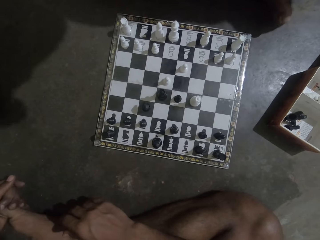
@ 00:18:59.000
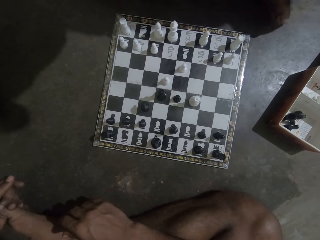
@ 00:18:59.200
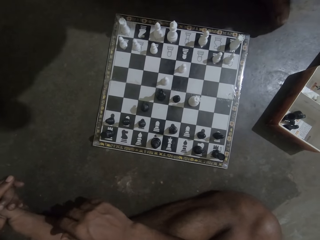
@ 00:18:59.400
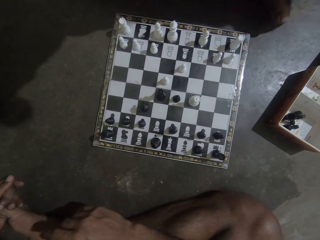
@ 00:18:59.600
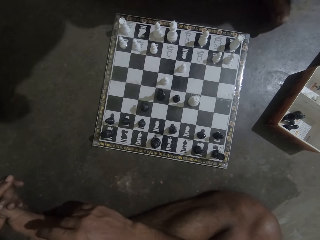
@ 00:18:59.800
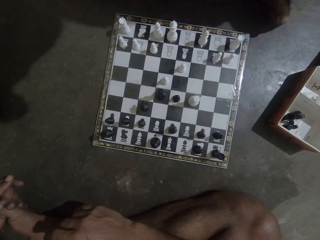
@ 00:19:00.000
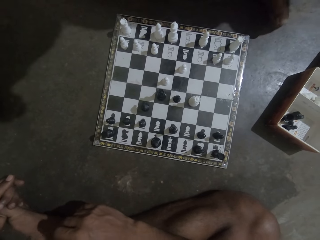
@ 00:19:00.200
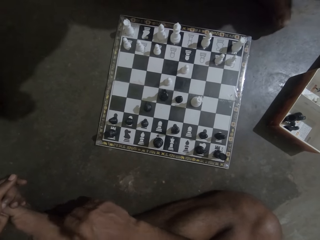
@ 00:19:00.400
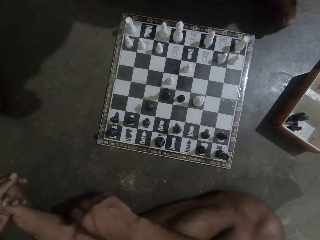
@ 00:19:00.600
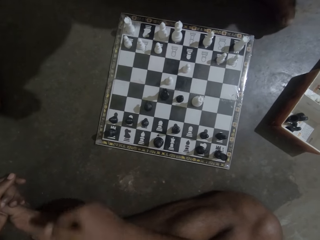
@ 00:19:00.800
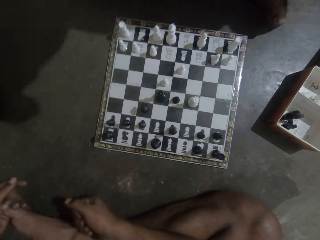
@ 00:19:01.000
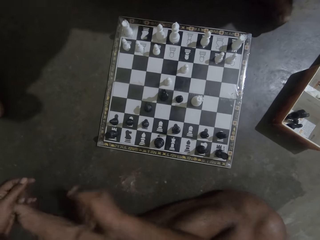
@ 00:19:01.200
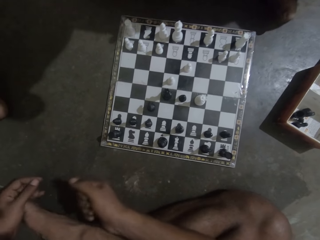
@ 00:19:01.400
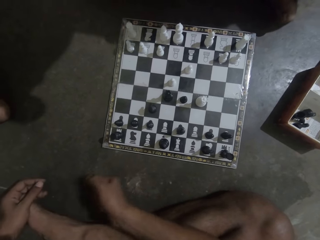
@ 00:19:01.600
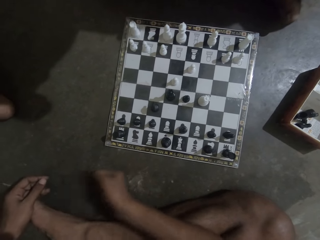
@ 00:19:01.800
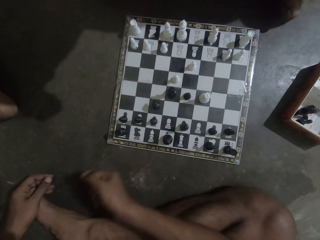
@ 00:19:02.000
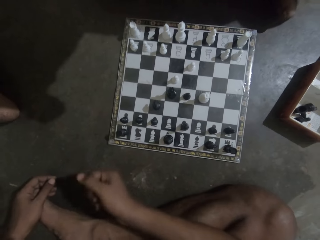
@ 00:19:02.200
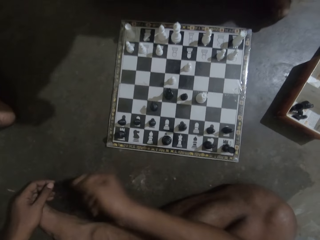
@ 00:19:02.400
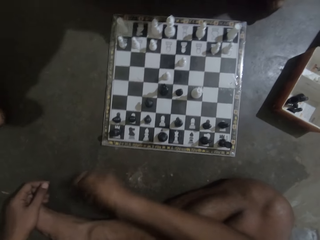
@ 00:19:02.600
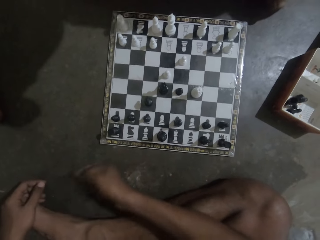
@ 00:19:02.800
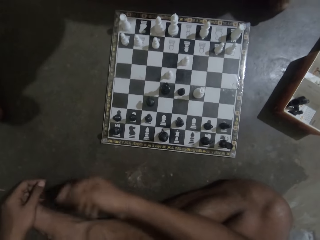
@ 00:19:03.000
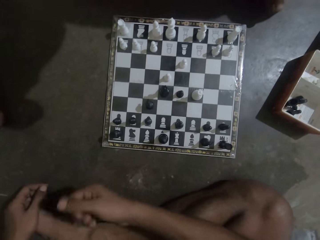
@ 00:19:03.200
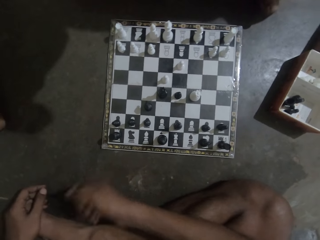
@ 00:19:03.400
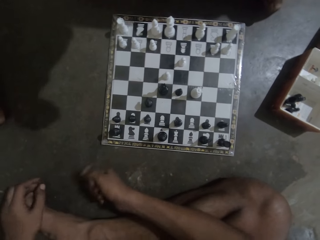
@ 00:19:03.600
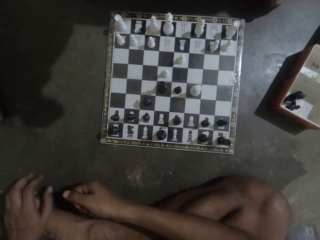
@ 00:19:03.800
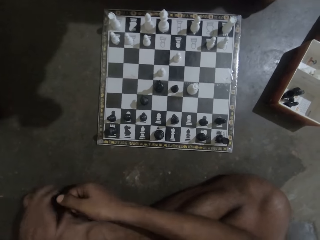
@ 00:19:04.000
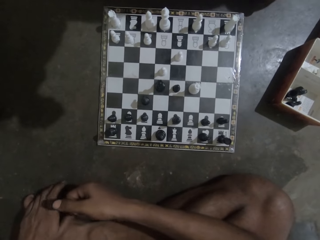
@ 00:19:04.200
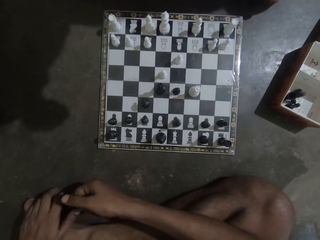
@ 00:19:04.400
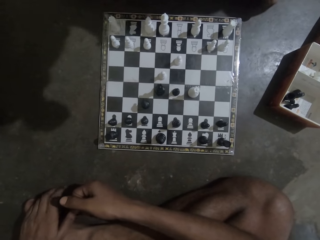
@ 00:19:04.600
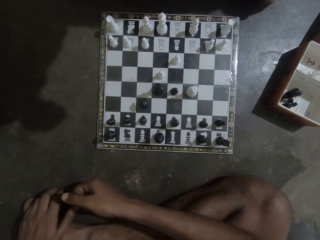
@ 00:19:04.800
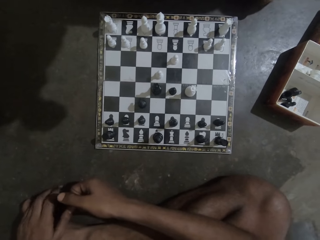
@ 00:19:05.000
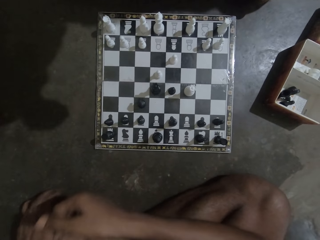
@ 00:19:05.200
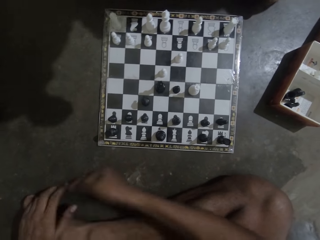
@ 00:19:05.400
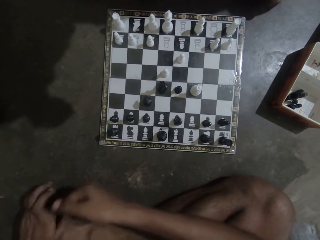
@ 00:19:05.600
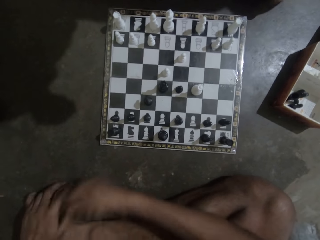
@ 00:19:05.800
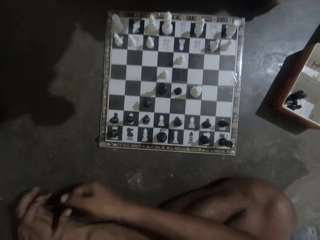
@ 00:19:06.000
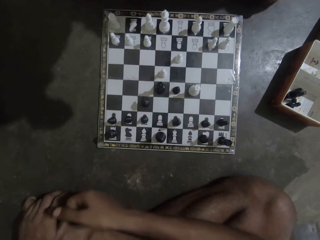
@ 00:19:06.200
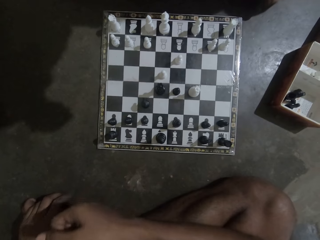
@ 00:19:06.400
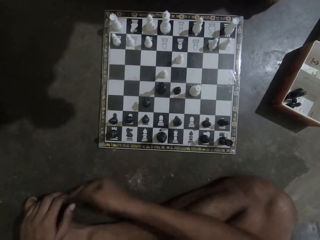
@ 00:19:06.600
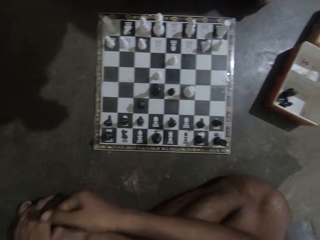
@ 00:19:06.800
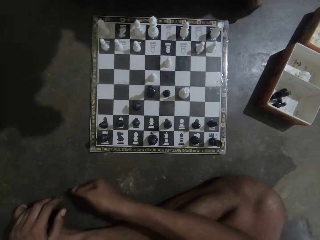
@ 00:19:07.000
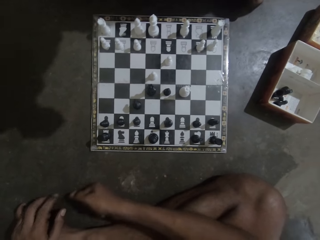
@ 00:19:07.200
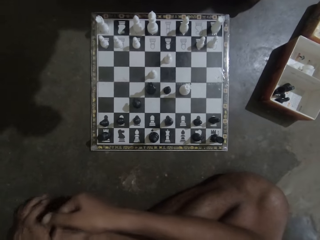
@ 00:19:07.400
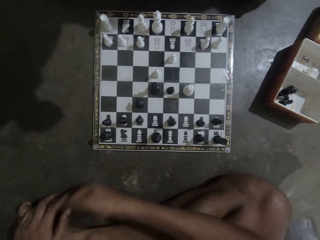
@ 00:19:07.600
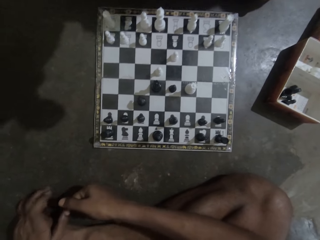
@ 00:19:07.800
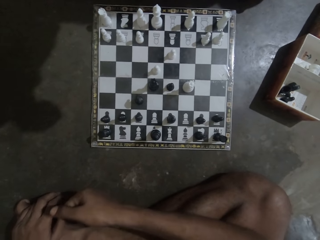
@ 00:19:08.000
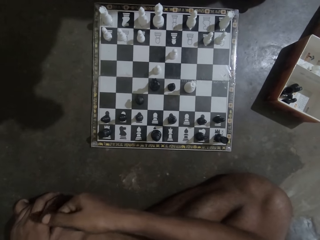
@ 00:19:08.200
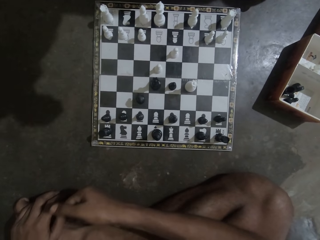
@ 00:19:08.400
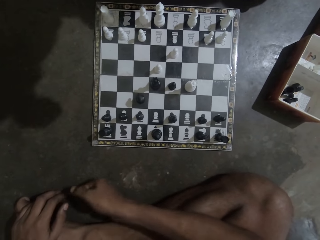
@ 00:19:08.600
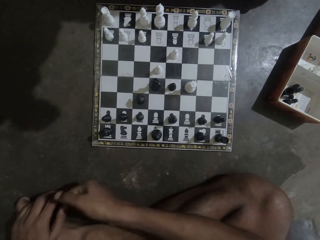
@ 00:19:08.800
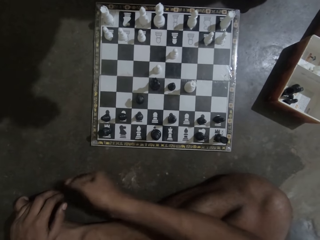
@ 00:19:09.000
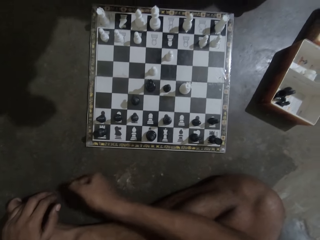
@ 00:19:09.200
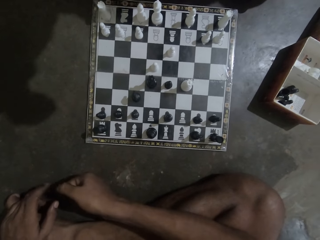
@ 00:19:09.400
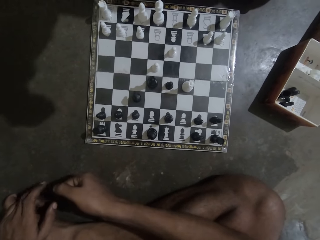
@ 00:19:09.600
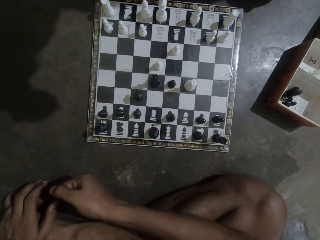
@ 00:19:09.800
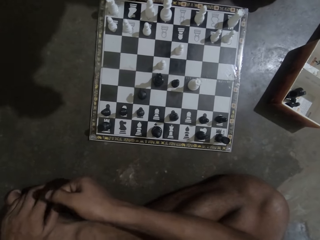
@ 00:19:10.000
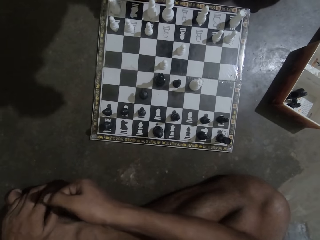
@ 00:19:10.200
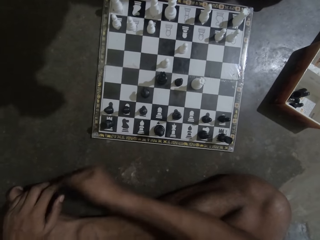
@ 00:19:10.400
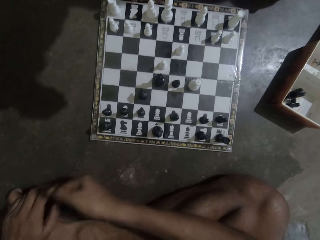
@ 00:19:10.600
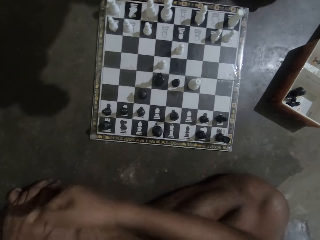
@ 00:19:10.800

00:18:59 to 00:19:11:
The camera wearer hits the ground with his hand. He shakes his fist. He drums his fingers.

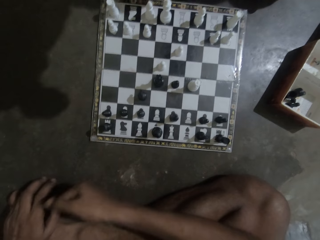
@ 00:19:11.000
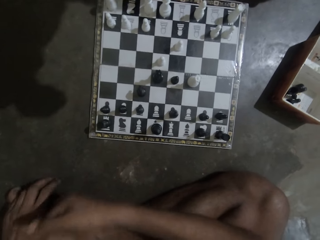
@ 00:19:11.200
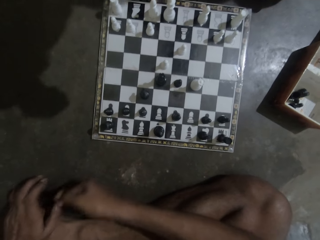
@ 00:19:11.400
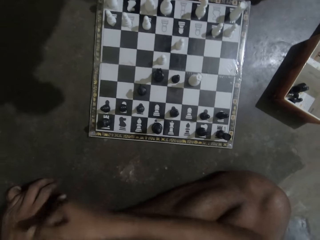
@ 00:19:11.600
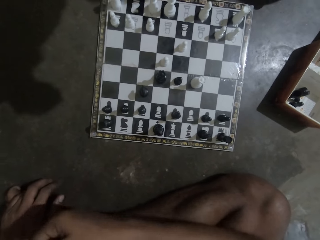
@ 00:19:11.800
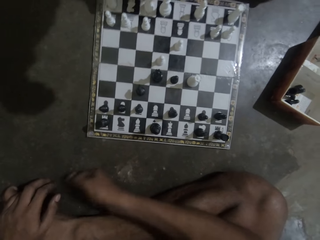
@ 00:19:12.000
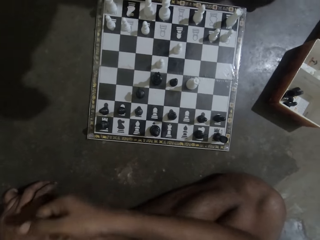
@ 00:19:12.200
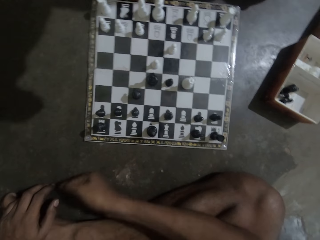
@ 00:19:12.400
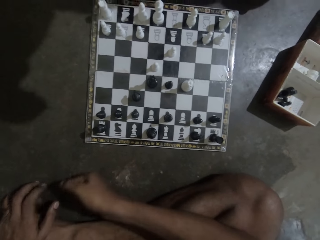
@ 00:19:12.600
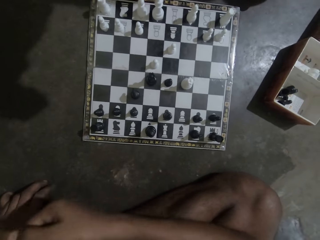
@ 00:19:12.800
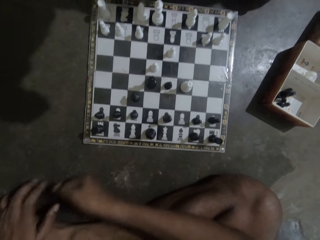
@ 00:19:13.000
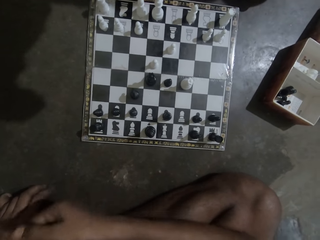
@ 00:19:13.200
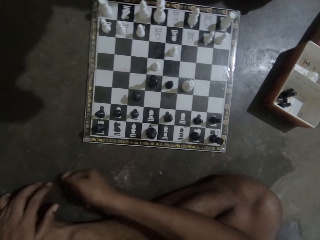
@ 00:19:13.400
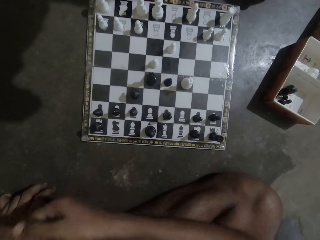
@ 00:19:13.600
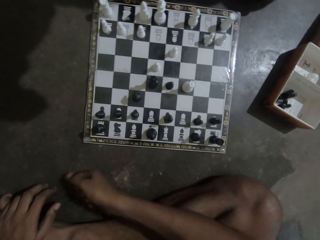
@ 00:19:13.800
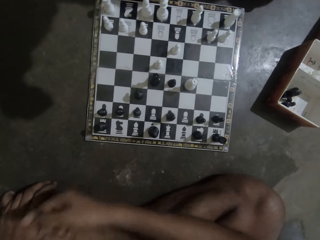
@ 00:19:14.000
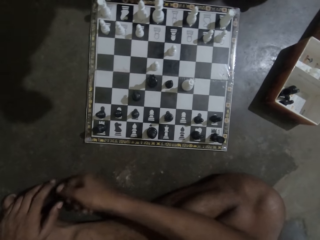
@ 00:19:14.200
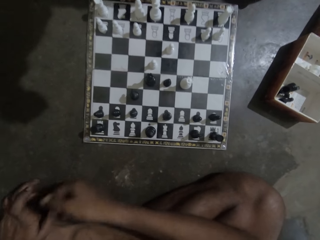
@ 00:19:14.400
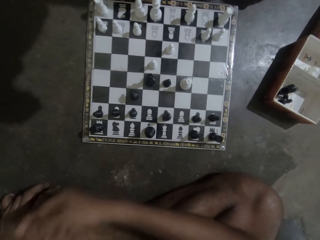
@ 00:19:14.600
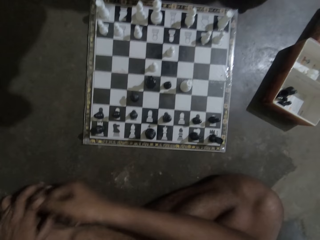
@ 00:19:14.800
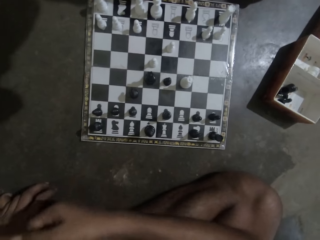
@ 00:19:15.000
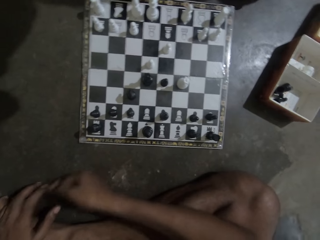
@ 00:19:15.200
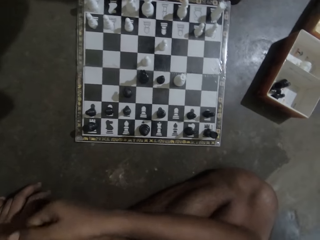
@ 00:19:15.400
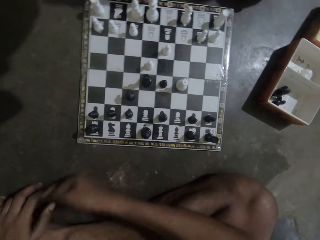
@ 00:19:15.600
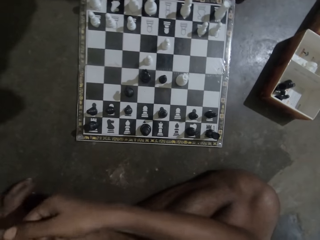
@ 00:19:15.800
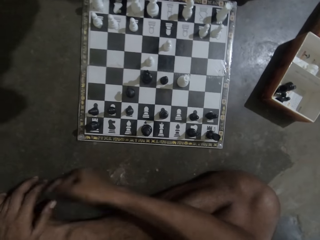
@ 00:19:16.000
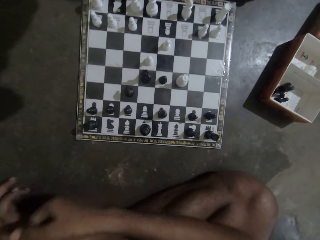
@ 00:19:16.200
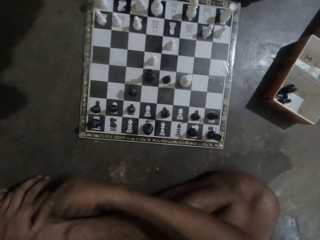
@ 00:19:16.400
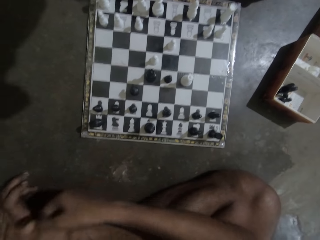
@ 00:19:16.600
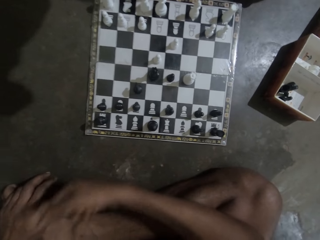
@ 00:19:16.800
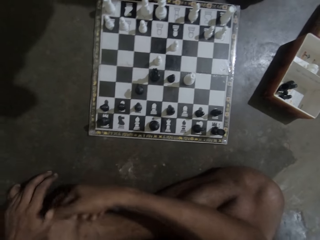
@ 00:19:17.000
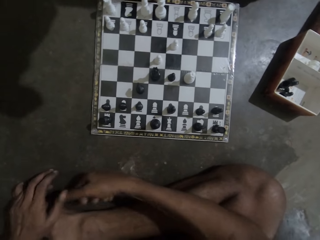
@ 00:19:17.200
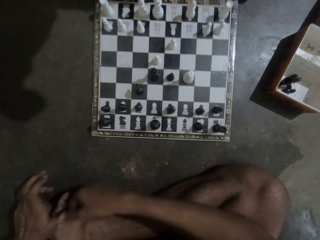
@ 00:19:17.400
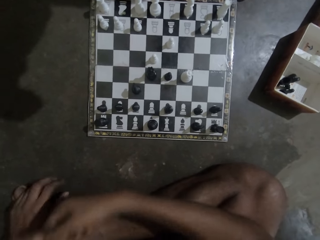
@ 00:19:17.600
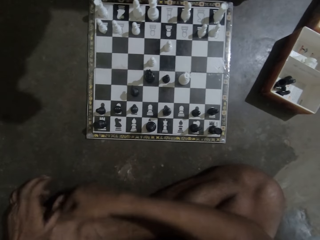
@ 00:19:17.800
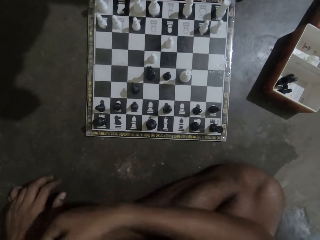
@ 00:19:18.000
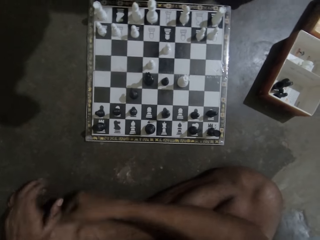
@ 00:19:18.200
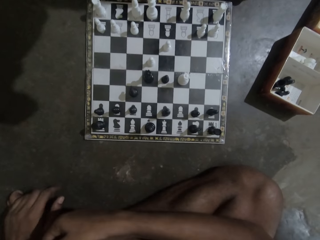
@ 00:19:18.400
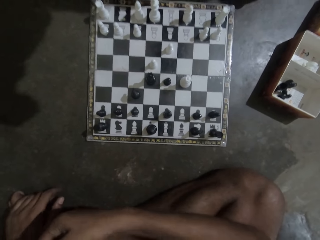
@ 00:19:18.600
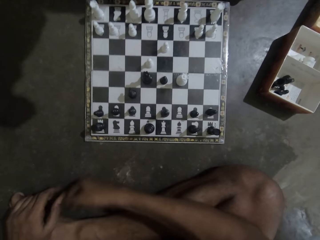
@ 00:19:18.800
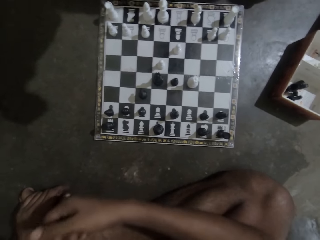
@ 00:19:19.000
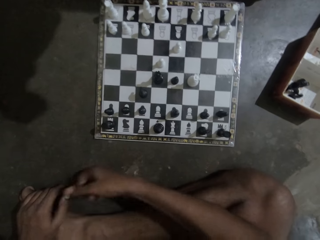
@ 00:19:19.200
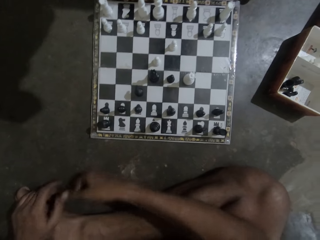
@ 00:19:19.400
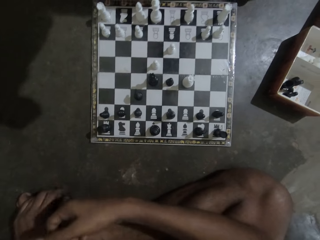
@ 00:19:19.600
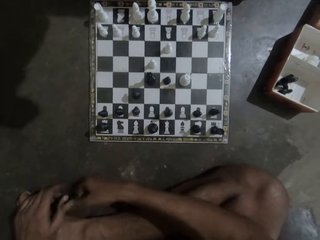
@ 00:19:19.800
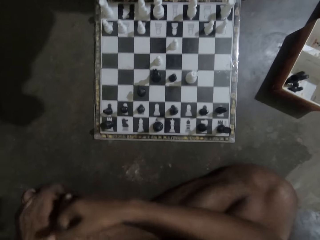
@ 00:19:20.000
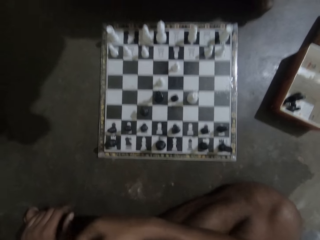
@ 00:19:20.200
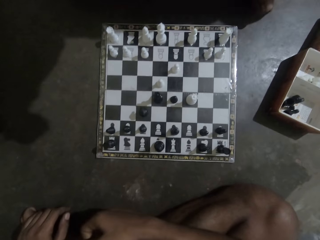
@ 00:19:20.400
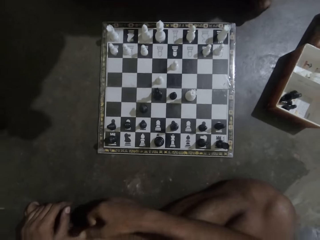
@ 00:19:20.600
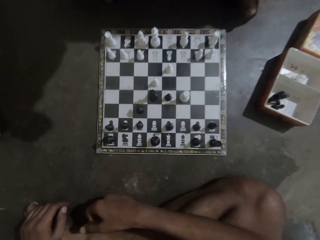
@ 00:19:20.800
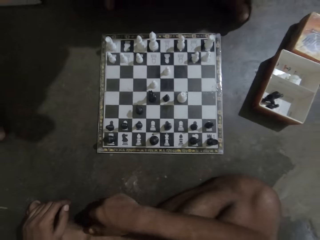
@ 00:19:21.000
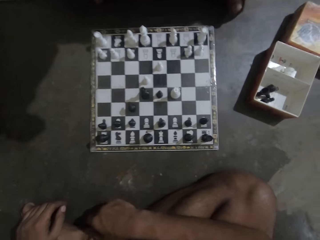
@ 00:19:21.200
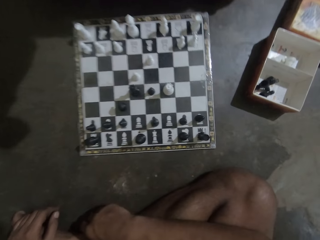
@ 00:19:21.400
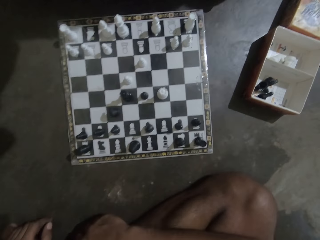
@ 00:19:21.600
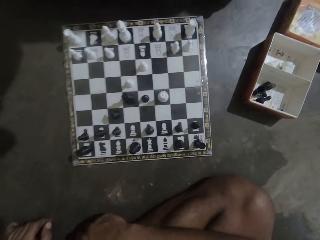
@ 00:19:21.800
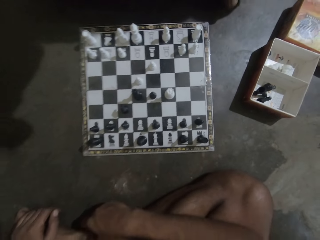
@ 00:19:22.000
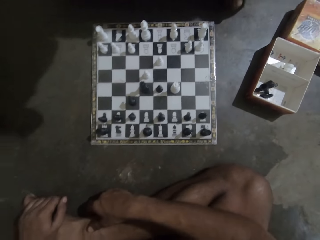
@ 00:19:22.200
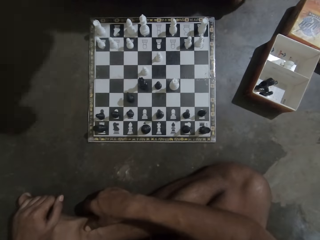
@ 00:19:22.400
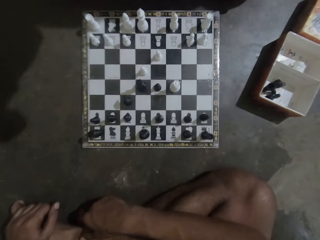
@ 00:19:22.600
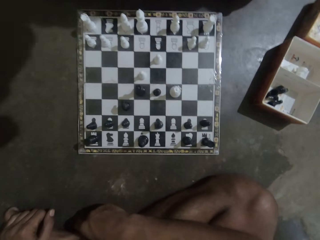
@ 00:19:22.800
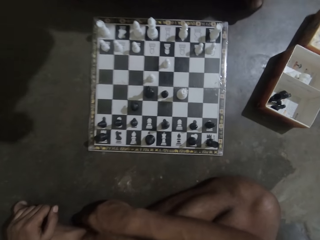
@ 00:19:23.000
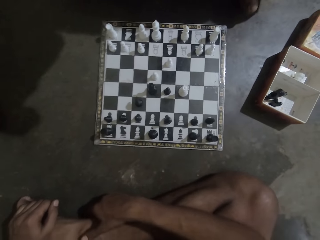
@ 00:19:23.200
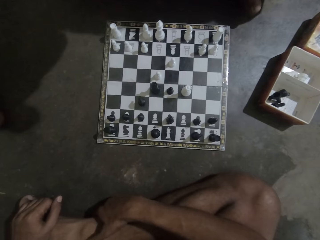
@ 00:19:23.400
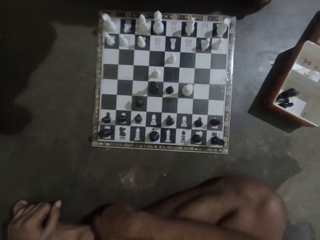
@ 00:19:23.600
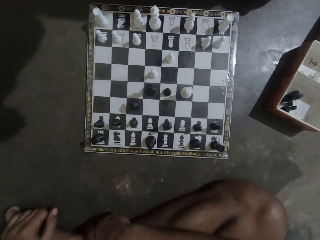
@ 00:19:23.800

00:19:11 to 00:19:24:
The camera wearer stops hitting the ground.
